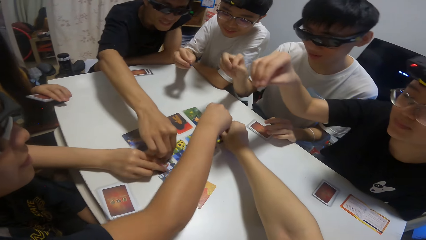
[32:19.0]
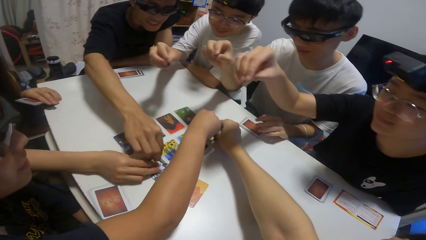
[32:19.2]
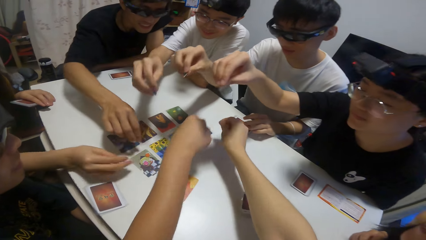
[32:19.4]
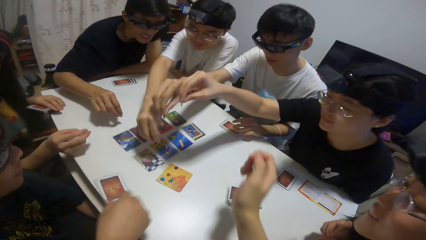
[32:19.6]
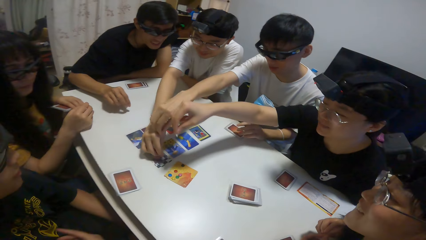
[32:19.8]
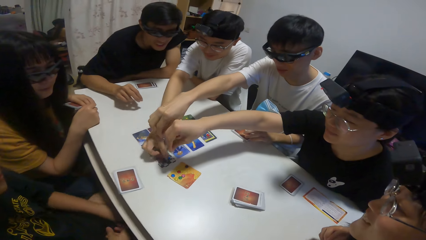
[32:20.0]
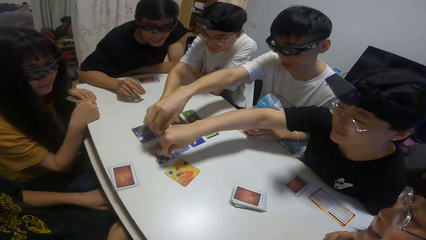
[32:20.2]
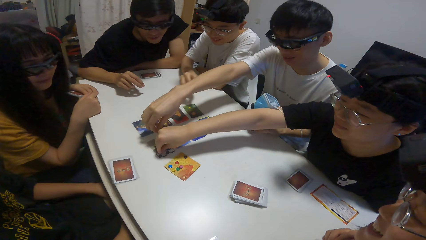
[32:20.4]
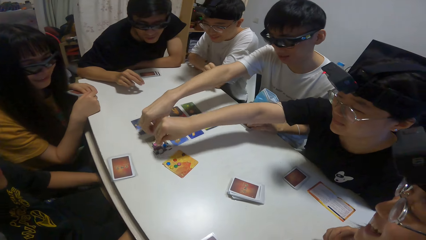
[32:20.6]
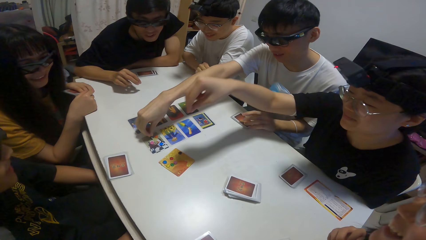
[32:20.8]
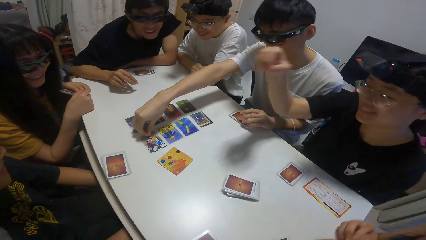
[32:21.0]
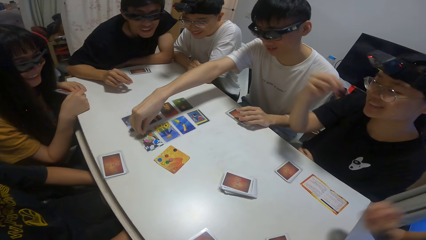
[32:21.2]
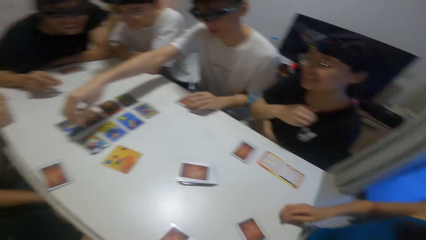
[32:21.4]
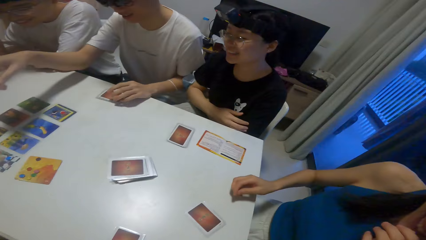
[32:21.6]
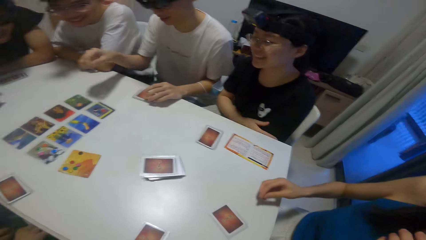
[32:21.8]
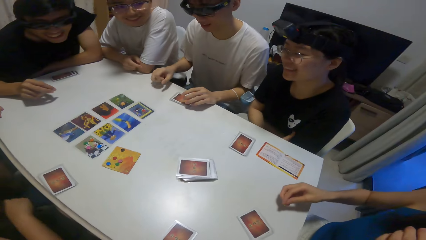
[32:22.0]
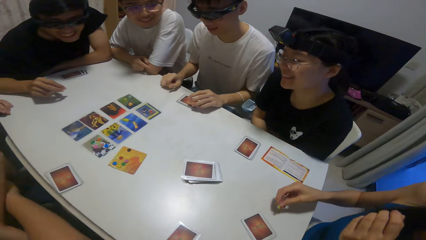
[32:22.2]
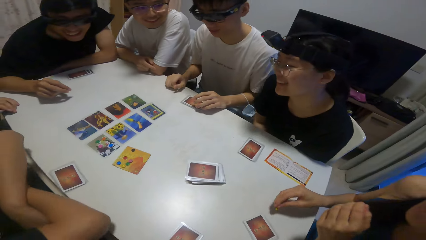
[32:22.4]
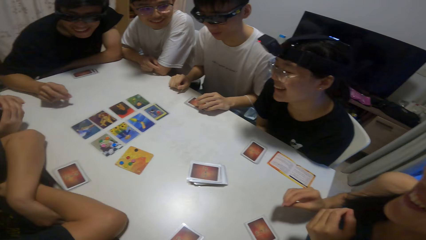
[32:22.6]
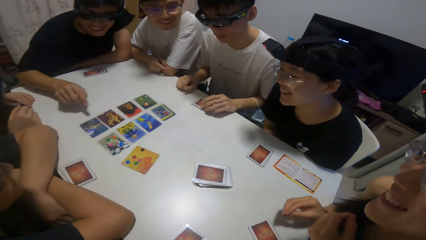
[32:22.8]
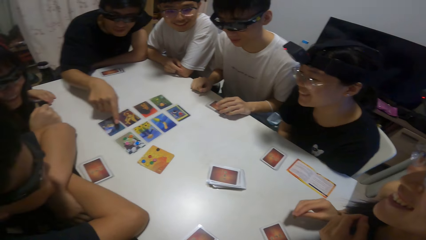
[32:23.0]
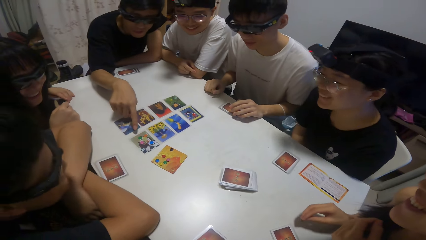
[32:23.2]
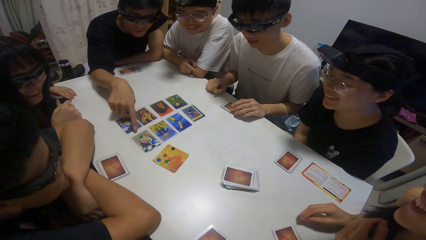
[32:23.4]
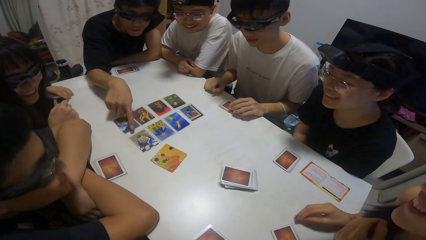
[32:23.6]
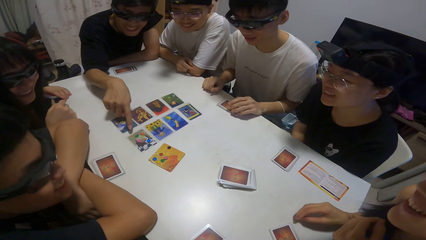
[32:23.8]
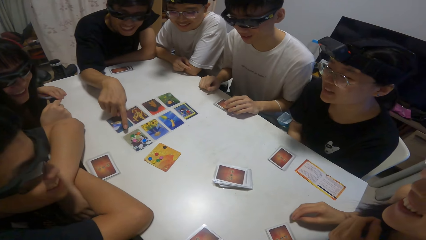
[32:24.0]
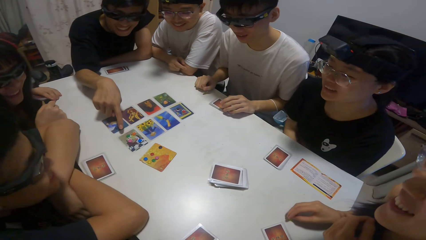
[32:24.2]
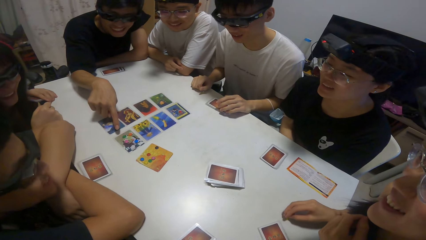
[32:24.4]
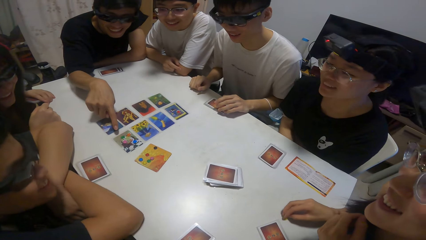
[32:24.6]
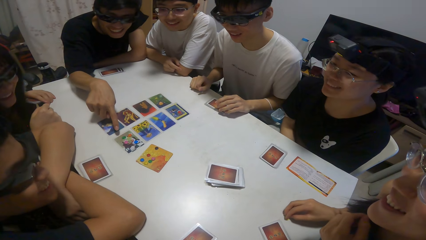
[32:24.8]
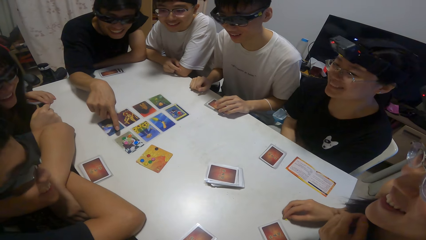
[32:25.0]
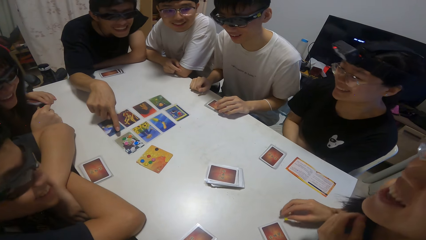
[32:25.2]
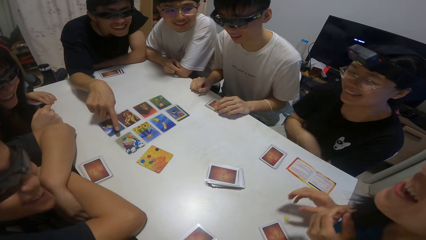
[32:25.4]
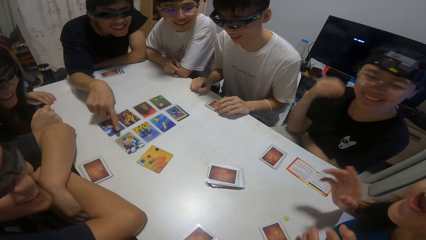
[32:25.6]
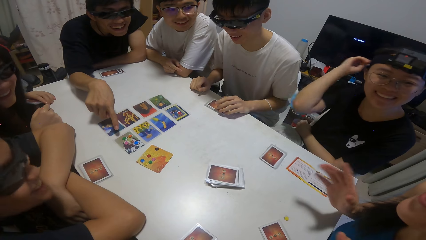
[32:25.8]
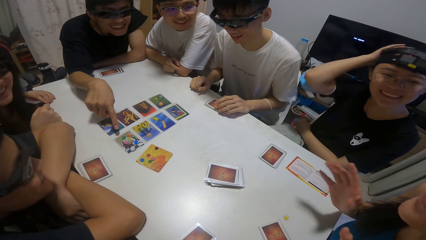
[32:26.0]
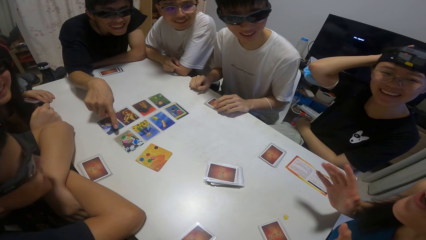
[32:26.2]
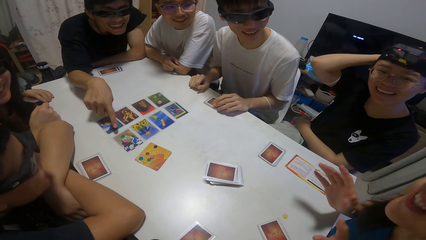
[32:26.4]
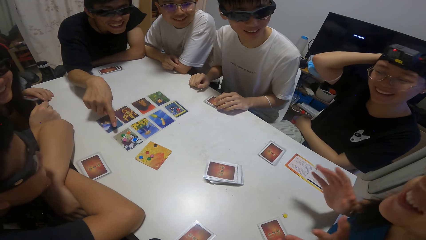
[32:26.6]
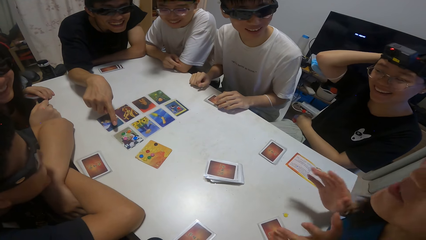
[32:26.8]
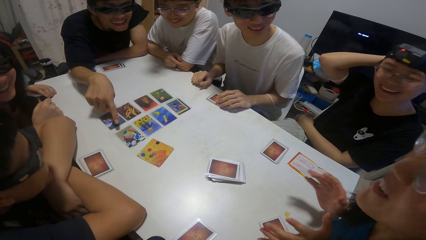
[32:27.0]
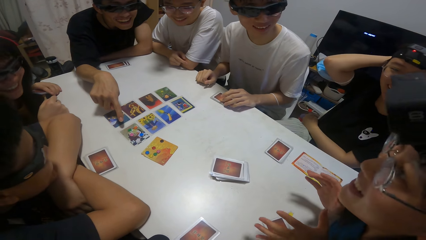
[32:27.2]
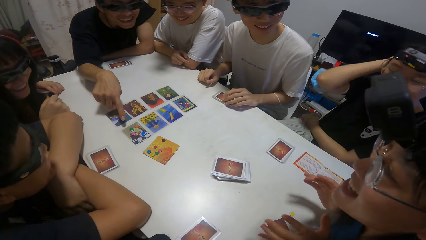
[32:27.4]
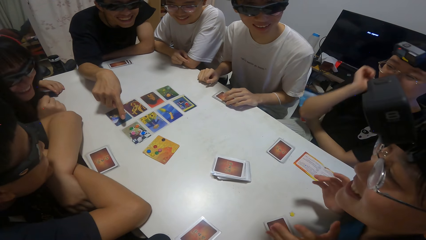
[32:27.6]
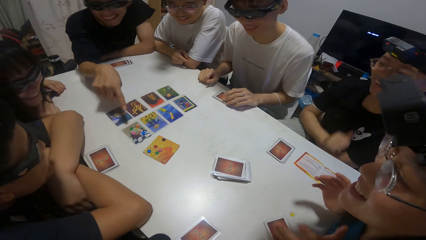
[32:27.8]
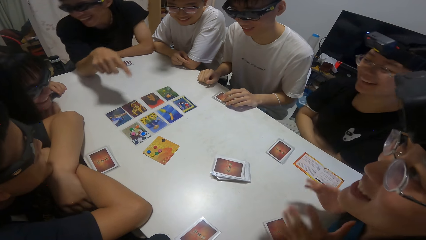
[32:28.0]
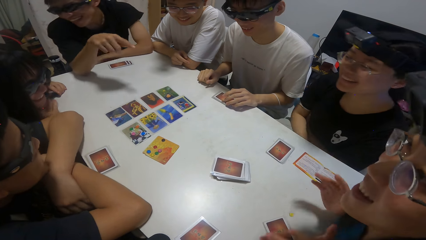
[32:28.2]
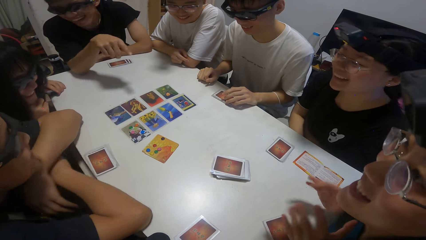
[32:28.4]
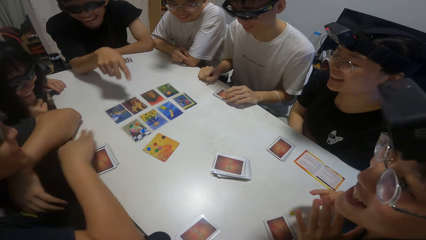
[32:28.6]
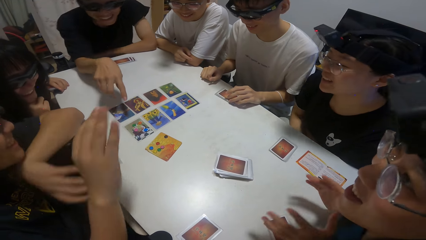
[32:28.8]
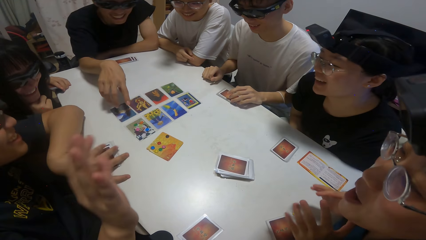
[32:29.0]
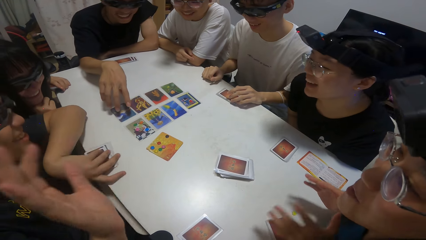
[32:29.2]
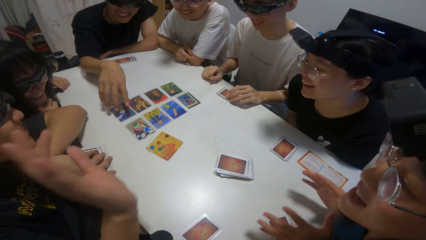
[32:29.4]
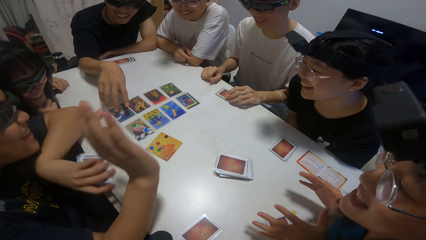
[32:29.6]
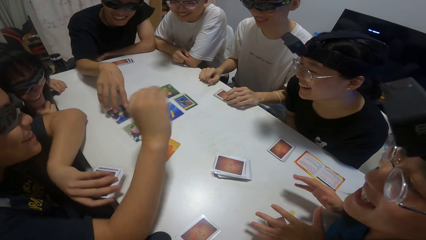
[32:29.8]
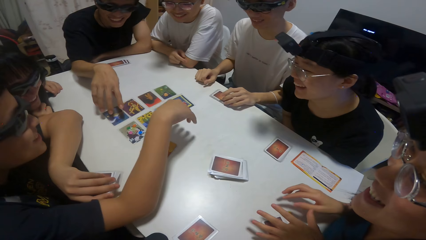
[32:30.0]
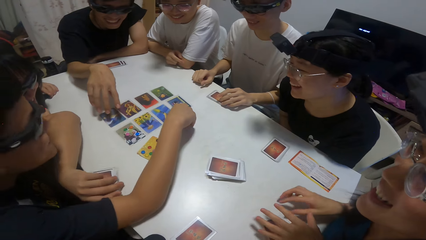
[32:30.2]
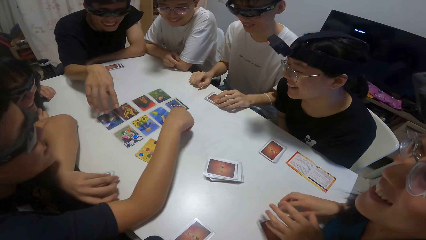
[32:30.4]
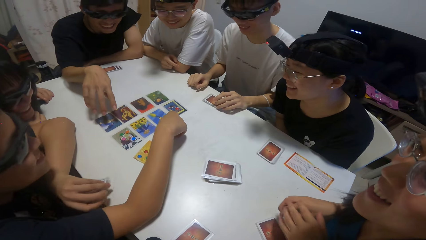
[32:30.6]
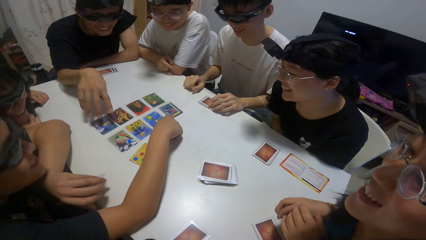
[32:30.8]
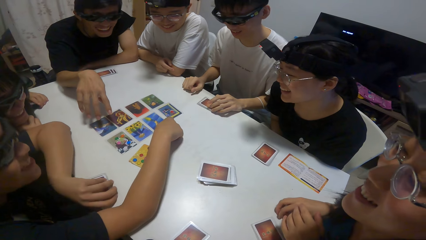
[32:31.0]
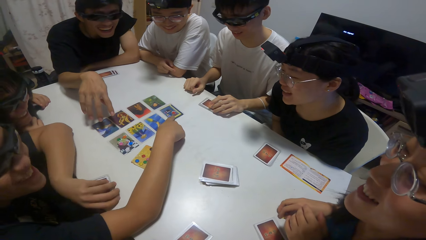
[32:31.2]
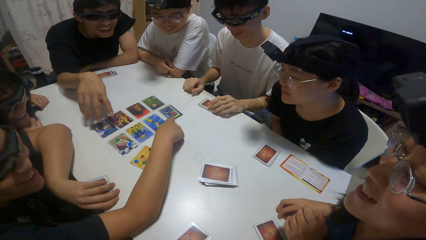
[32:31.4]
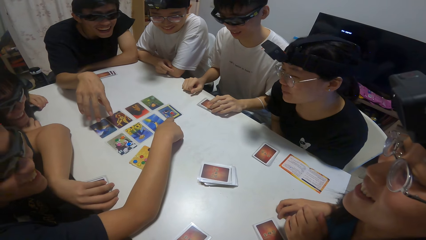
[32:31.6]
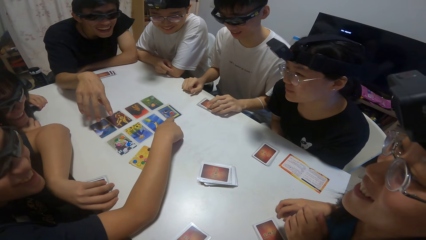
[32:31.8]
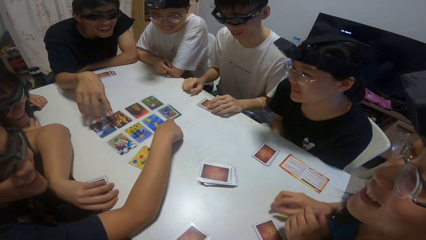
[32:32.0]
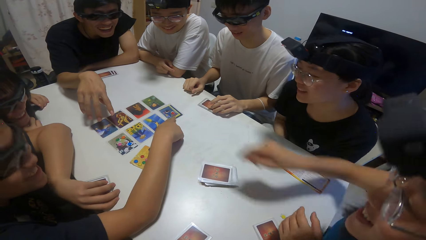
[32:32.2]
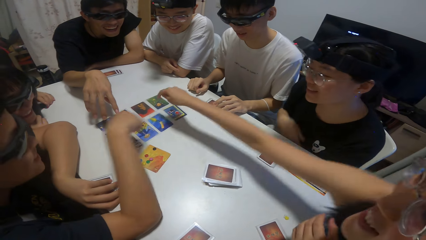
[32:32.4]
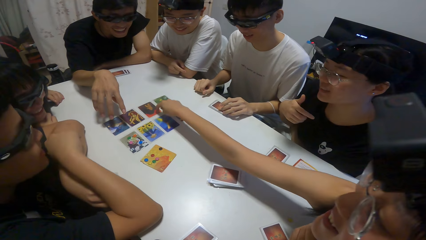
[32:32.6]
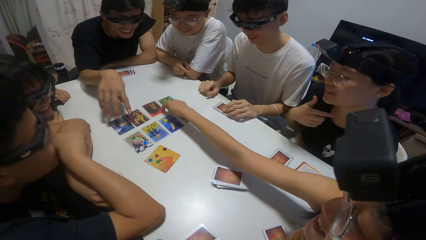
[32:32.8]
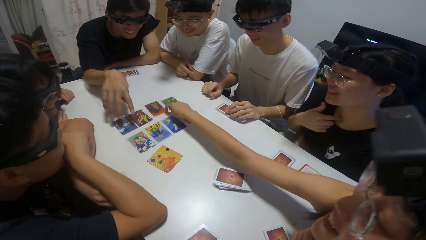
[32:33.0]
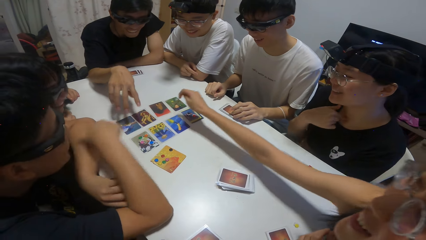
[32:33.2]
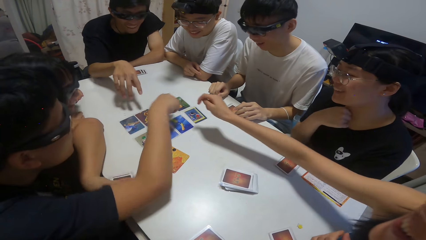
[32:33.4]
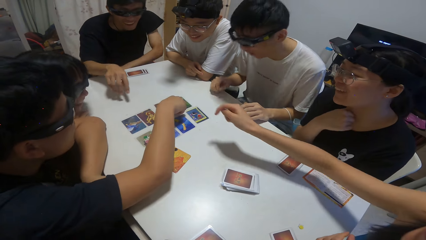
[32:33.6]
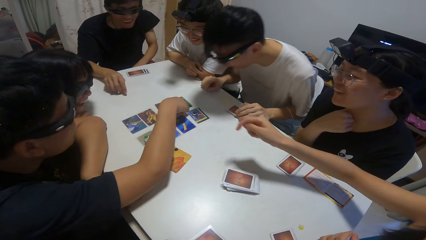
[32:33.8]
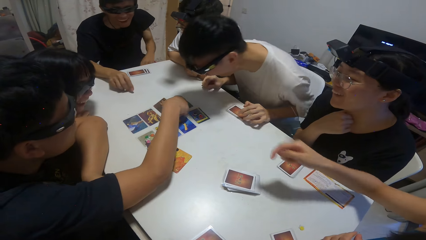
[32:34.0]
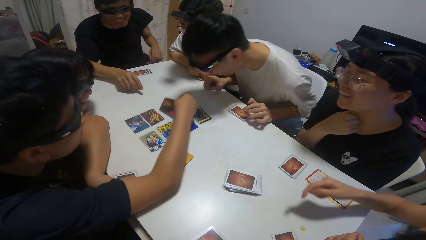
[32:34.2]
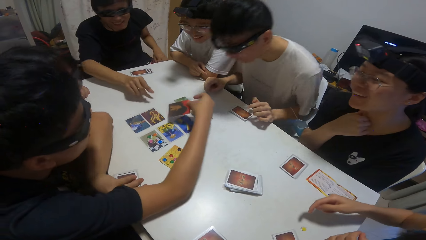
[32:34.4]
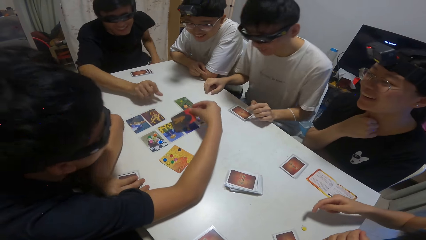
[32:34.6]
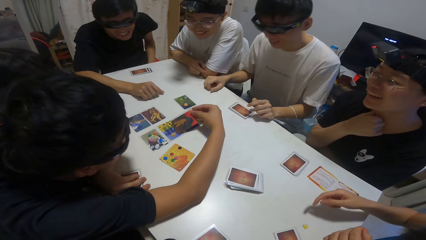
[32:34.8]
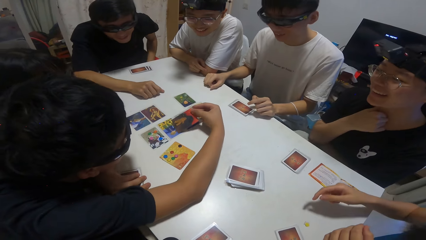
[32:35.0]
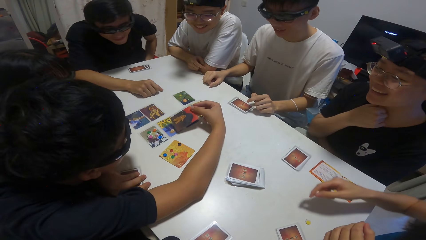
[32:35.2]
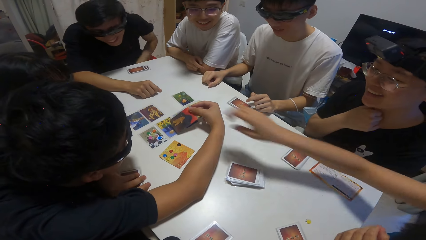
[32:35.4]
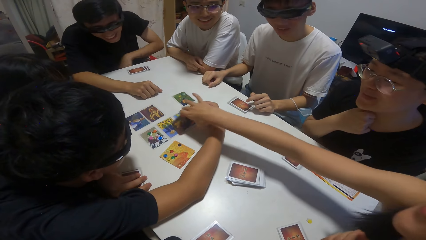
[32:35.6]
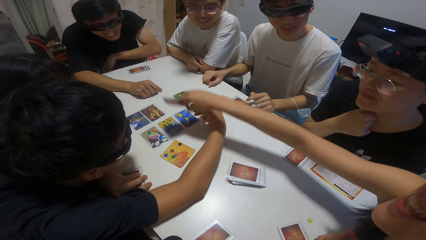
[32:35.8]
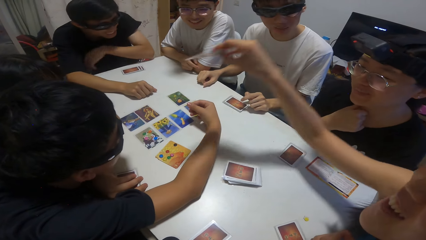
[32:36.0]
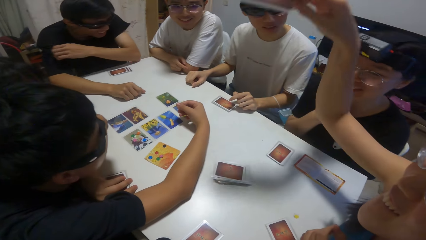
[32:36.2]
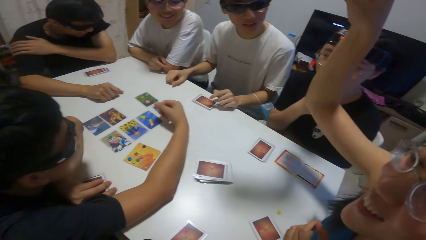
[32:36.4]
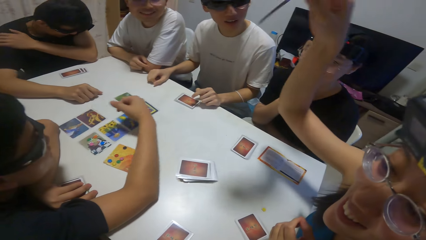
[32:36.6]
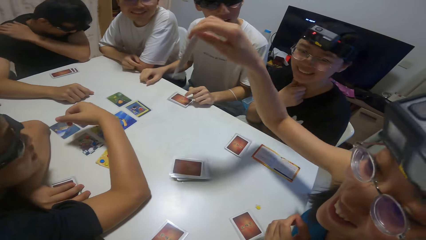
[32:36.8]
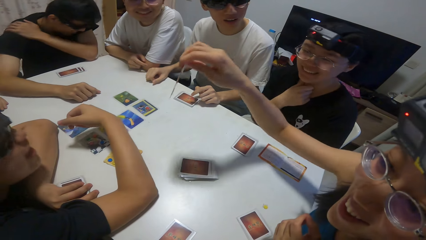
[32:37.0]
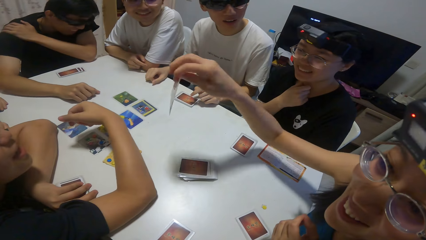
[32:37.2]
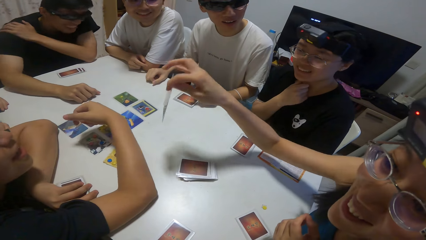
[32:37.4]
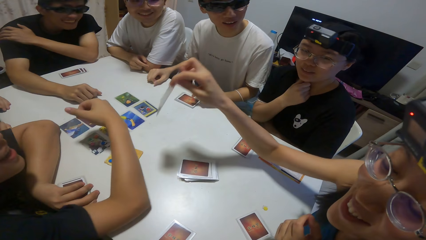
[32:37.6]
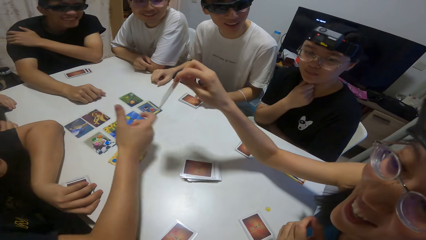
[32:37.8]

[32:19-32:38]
A woman drops her stone on the card. A man drops his stone on the card. Another man drops his stone on the card. The camera wearer drops his stone on the card. A third man drops his stone on the card. Another woman drops her stone on the card. A fourth man drops his stone on the card. The first man points at a card. The second man picks up his share of cards. He points at a card. A third woman touches a card. The second man checks a card. A man points at the playing cards and holds a playing card. The third woman takes the card from the second man. The camera wearer holds a playing card.
